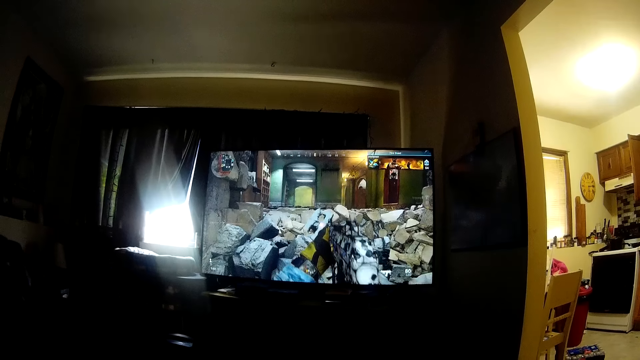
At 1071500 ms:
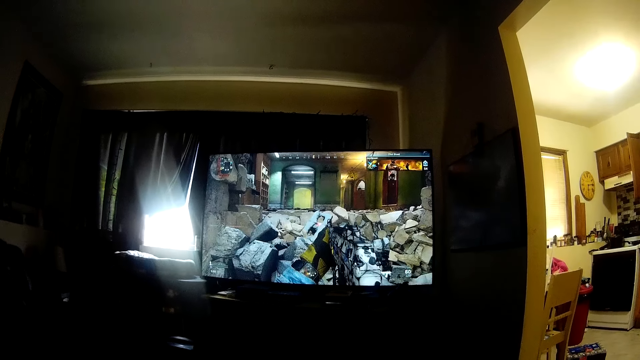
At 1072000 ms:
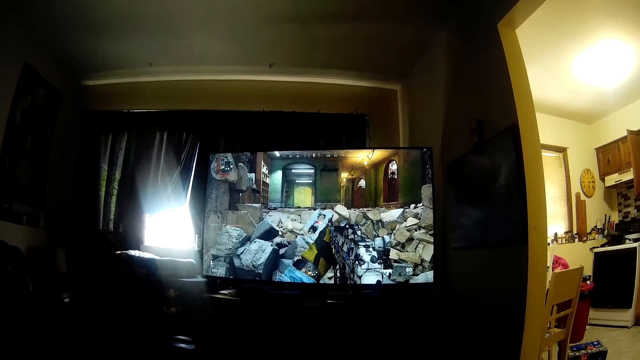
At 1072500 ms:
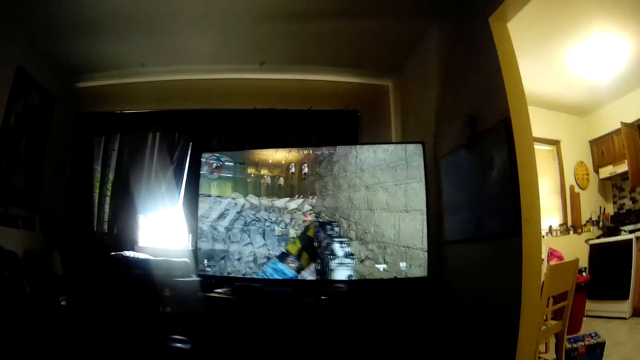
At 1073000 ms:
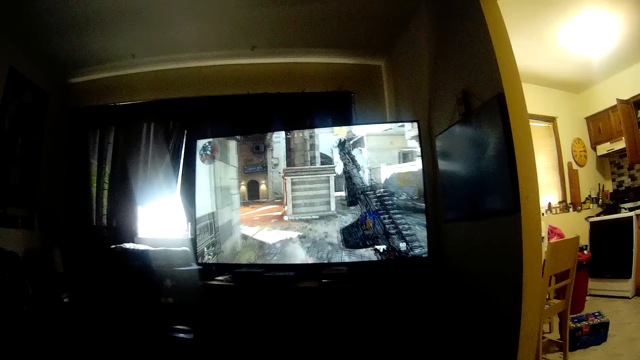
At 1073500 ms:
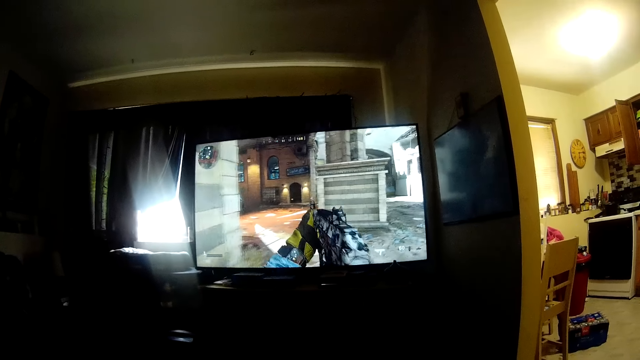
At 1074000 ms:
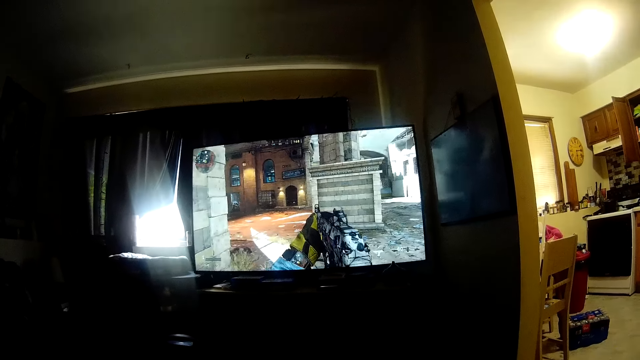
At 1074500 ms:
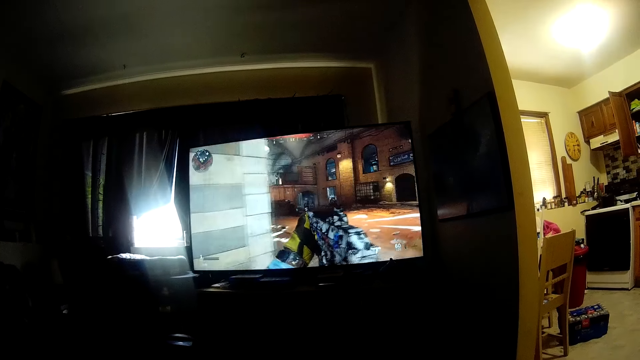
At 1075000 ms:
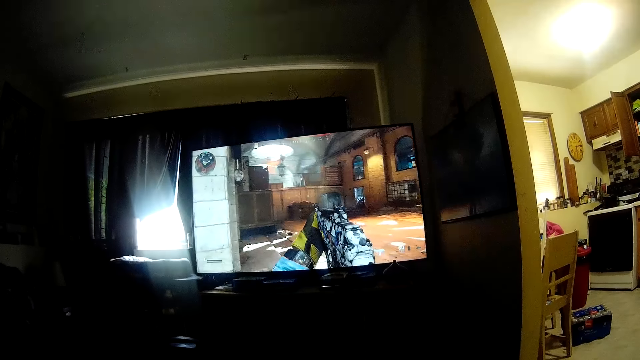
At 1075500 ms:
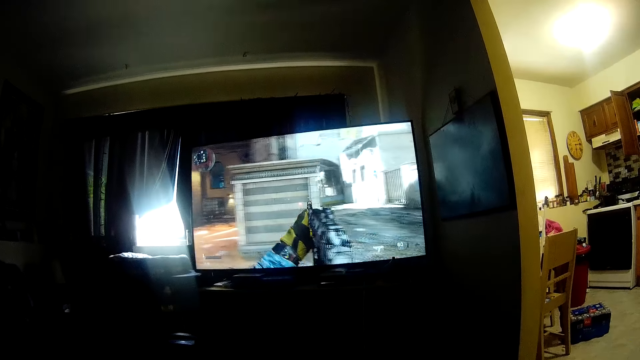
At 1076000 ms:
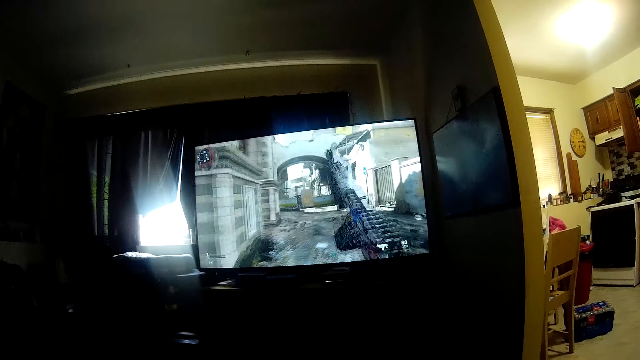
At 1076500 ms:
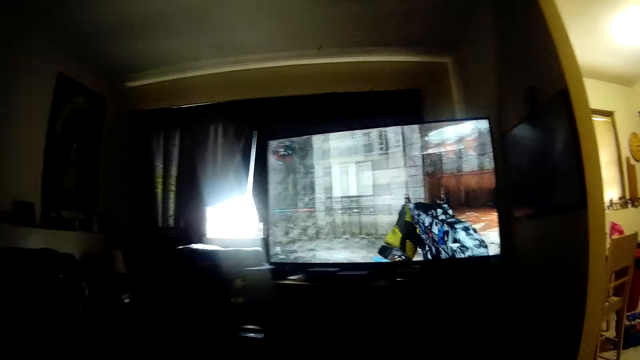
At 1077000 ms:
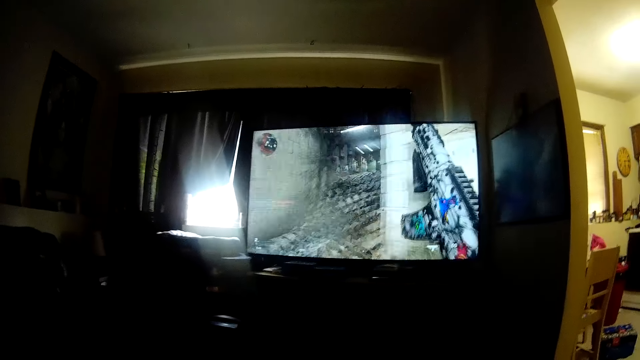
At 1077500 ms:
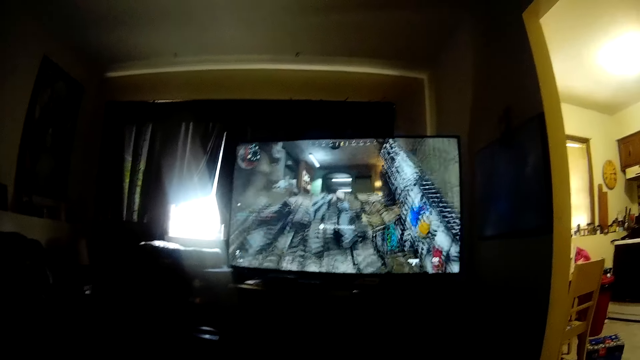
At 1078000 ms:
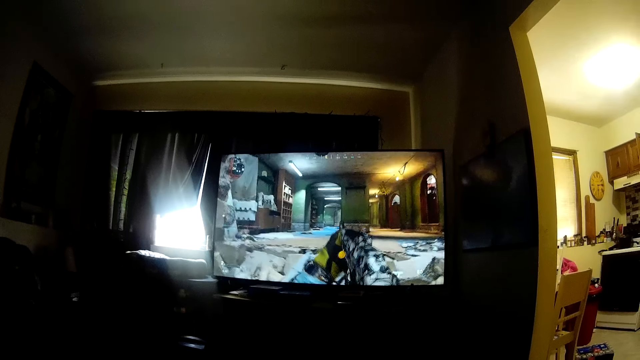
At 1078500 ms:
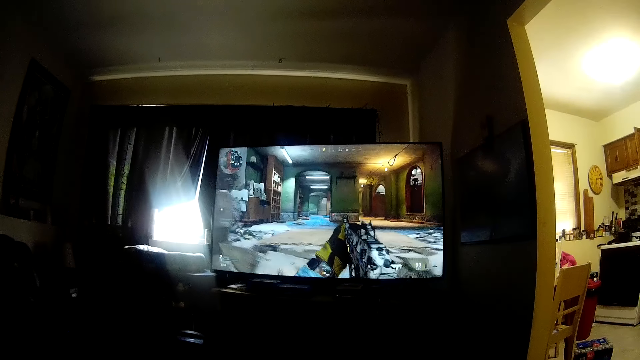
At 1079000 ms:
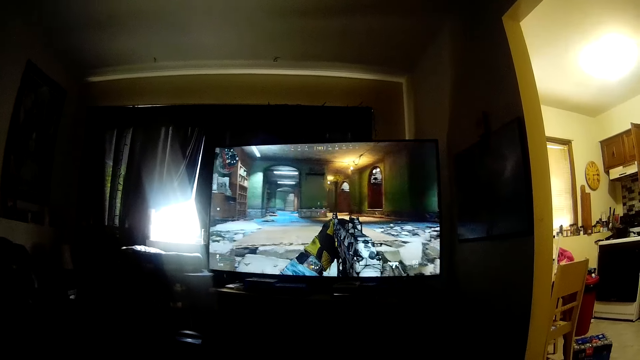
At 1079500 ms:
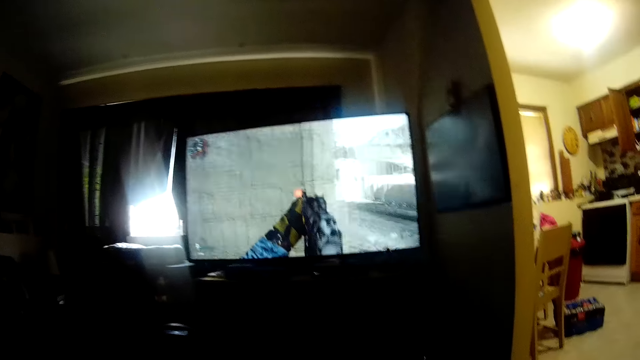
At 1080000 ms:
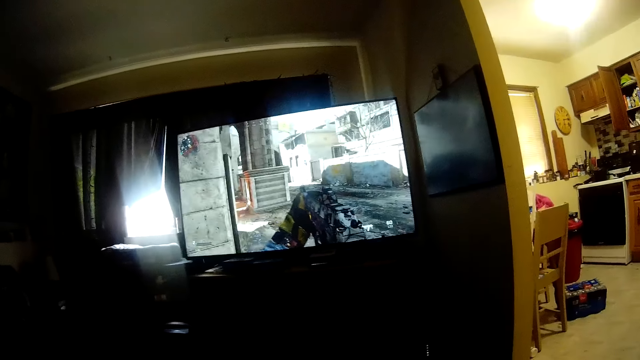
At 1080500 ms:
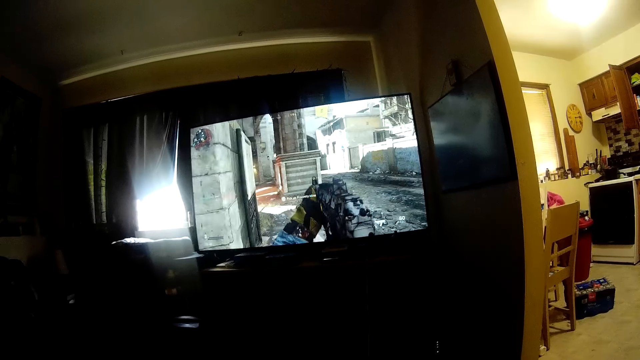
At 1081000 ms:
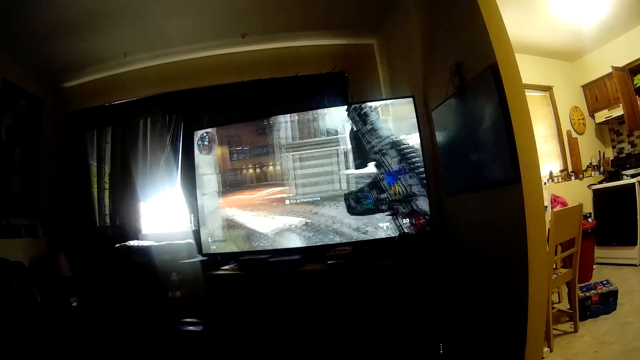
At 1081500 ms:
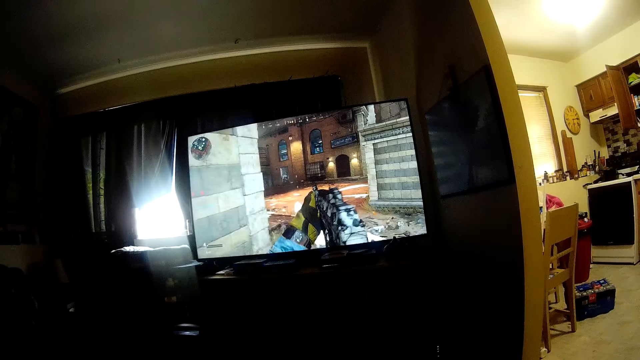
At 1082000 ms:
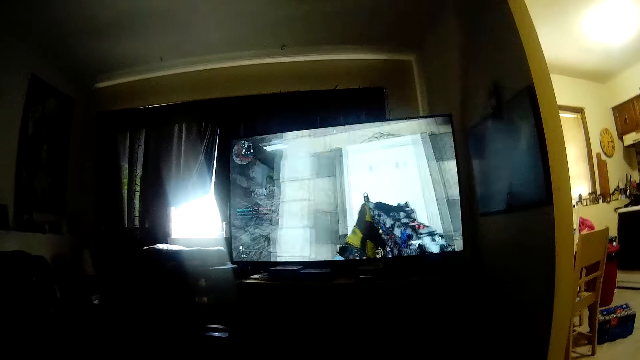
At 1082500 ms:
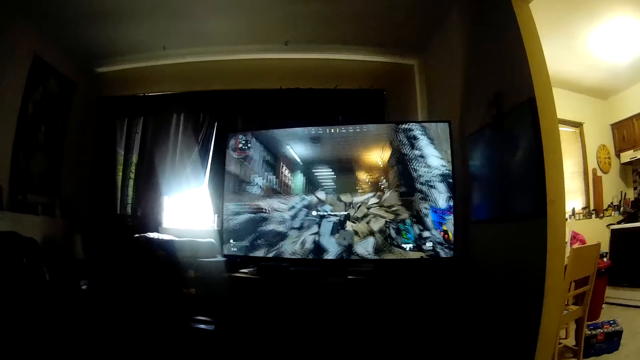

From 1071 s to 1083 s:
The camera wearer operates a television with a hand.

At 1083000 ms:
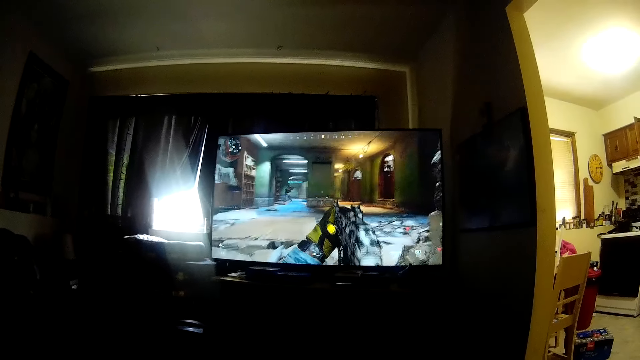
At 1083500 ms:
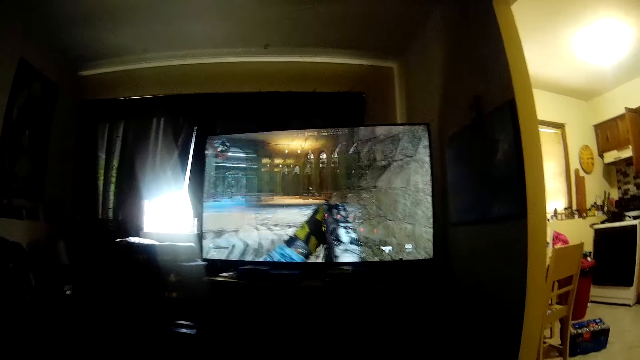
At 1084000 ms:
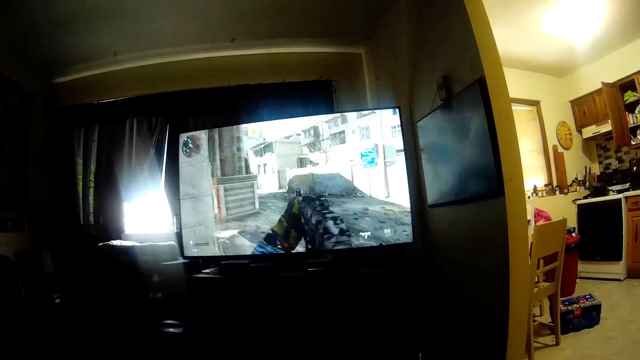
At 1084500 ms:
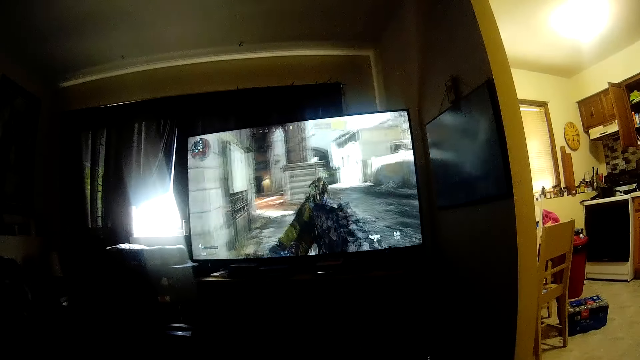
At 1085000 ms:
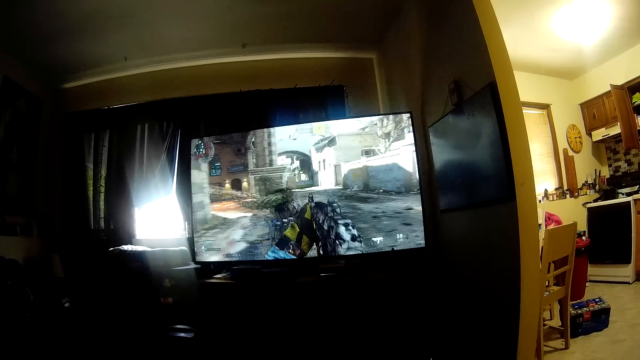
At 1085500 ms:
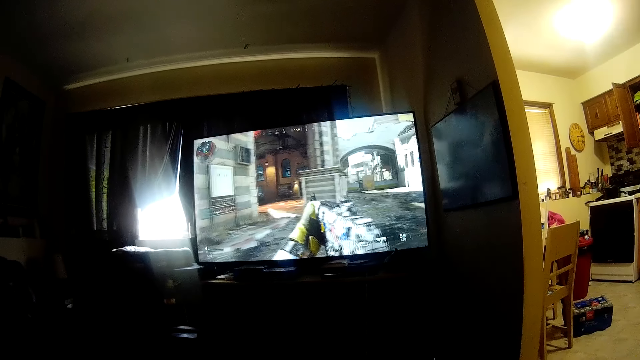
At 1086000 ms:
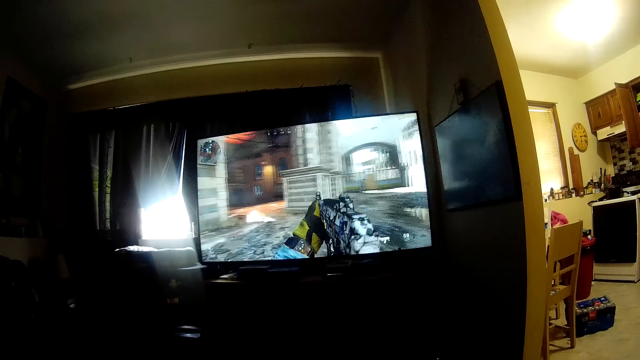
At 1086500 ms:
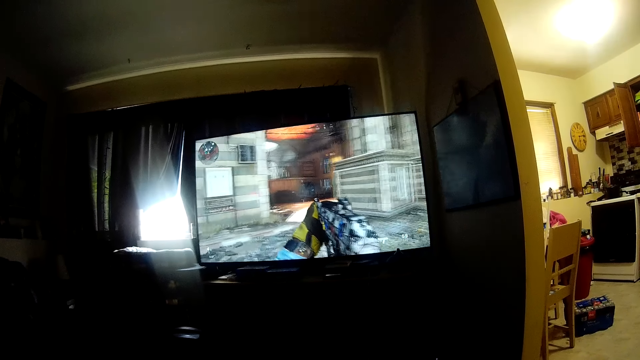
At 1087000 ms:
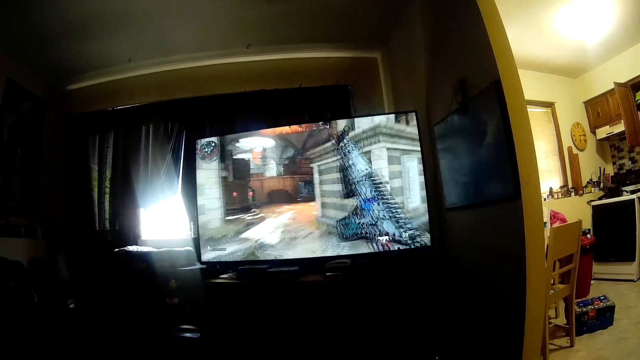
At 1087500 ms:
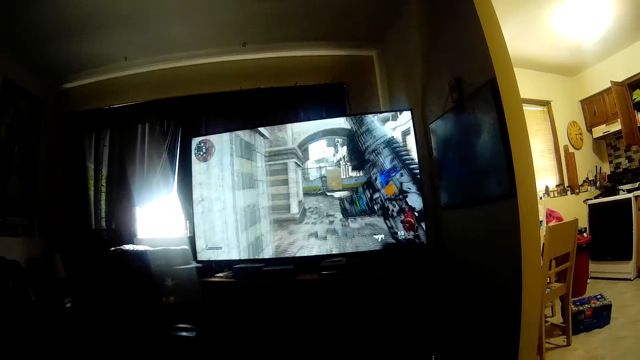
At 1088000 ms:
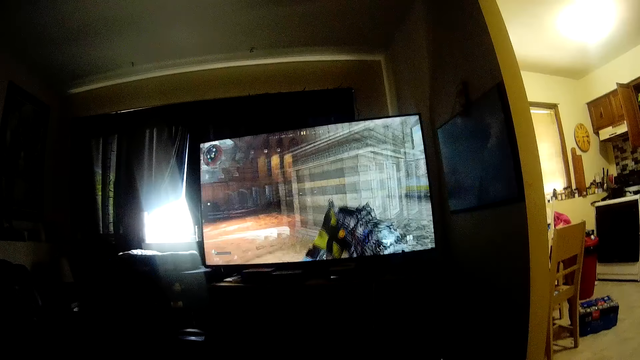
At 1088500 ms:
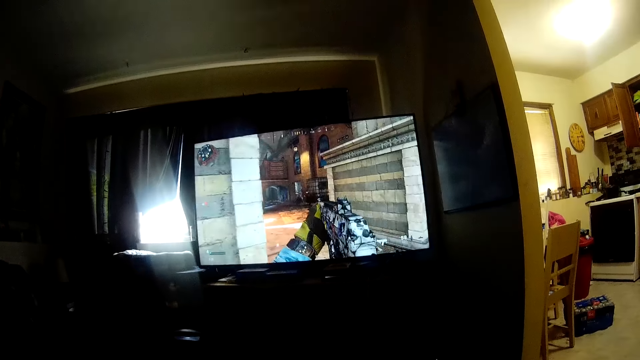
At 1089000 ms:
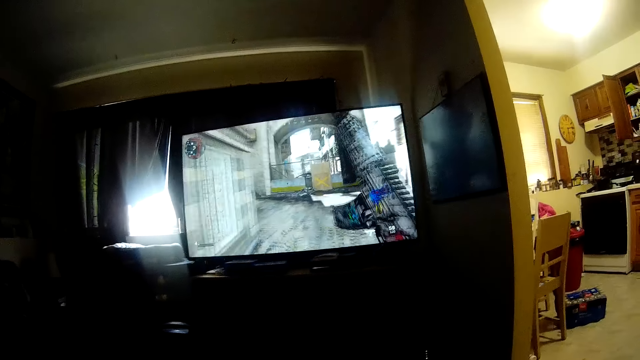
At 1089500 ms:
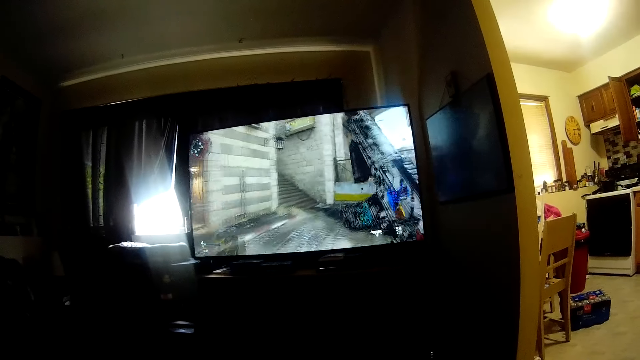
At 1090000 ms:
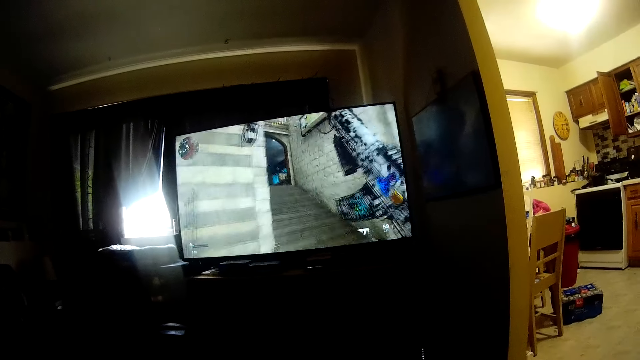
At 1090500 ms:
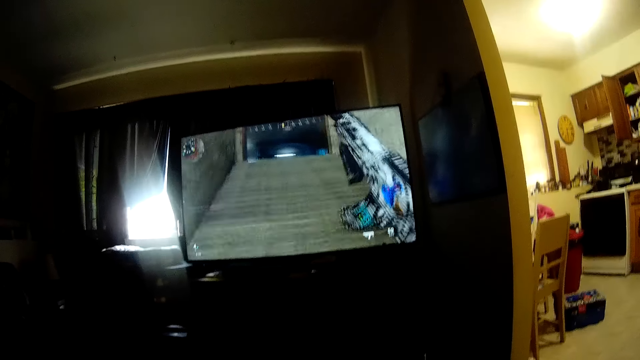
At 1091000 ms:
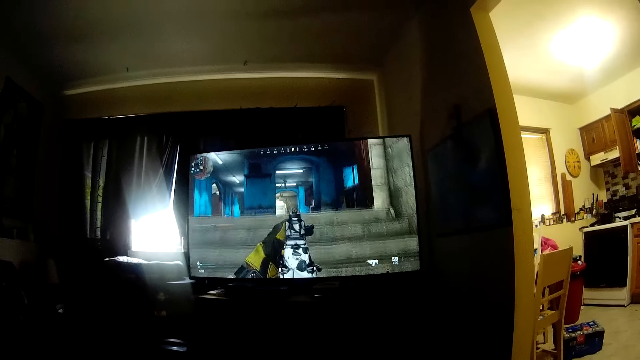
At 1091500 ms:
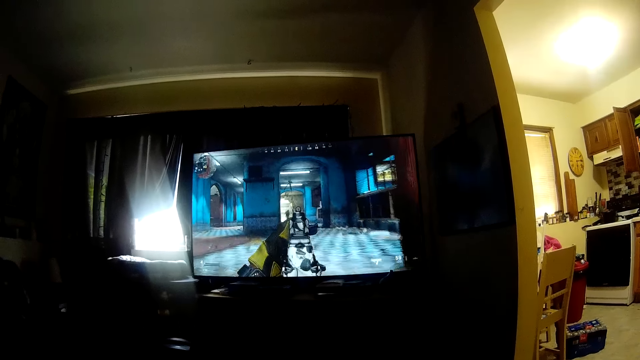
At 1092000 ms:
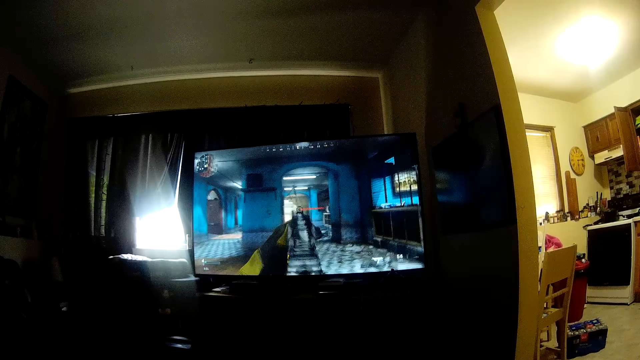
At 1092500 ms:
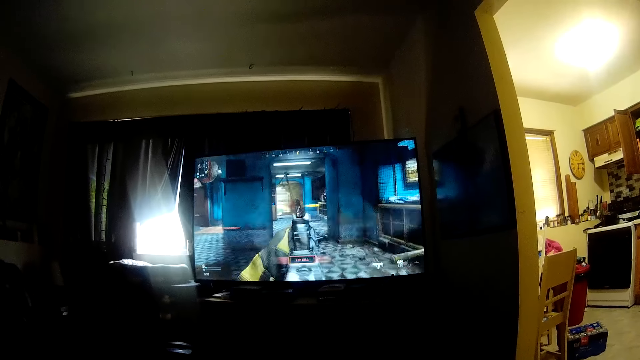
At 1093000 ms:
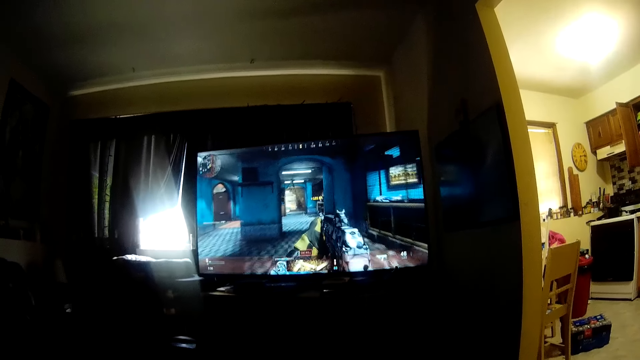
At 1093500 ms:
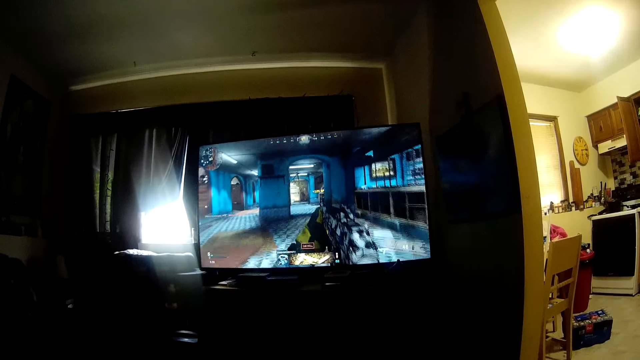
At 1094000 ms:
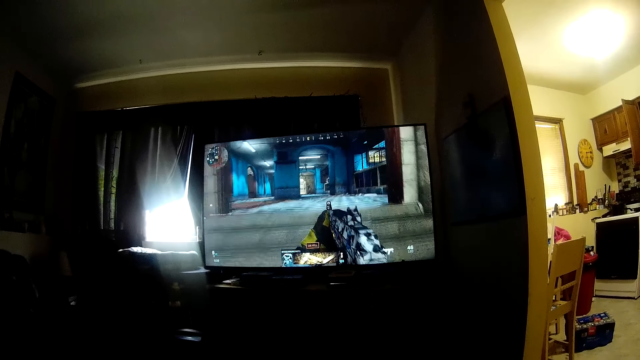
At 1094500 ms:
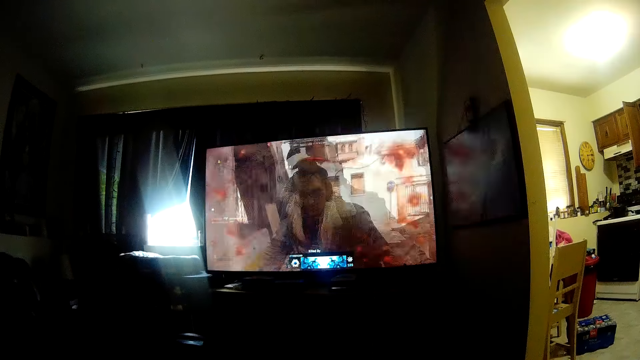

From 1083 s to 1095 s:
The camera wearer looks at a television.
